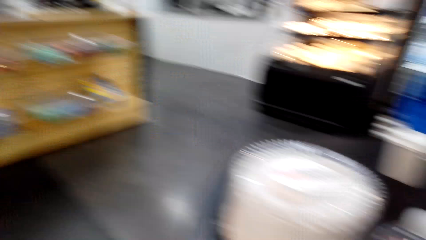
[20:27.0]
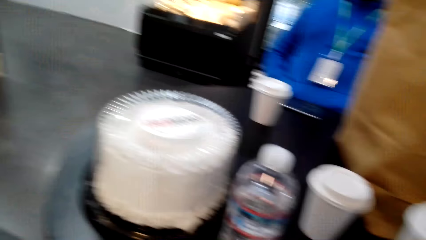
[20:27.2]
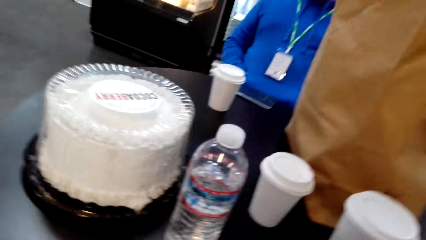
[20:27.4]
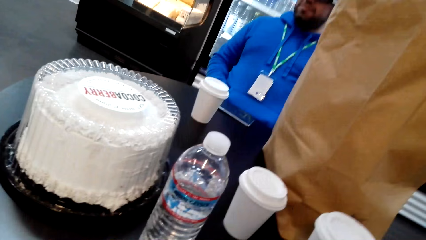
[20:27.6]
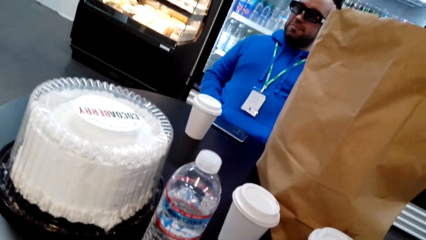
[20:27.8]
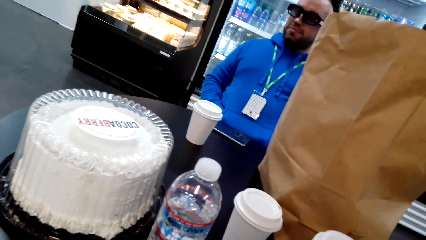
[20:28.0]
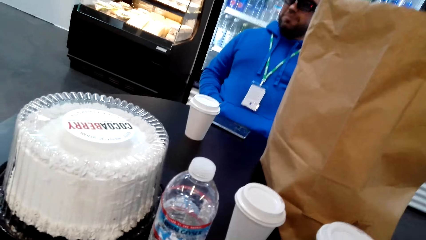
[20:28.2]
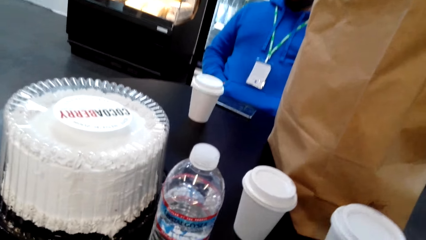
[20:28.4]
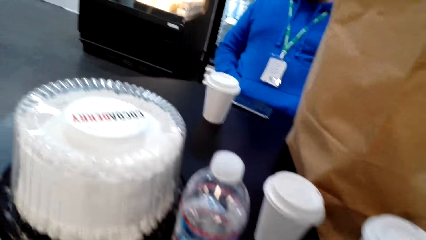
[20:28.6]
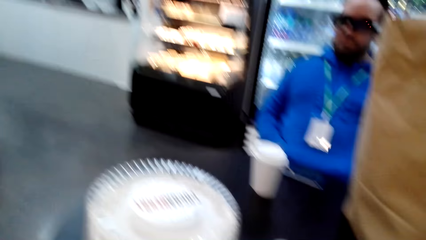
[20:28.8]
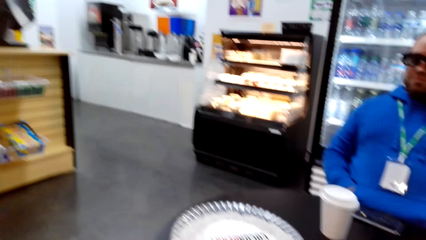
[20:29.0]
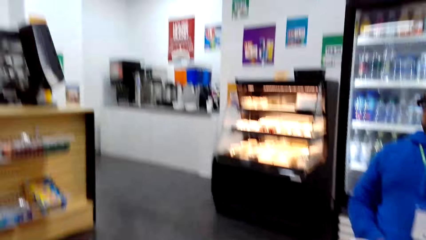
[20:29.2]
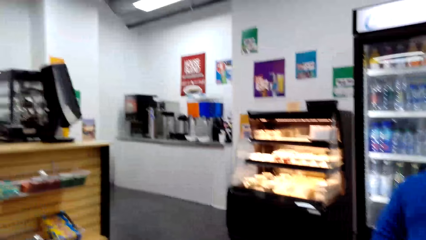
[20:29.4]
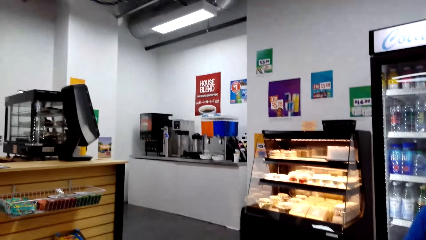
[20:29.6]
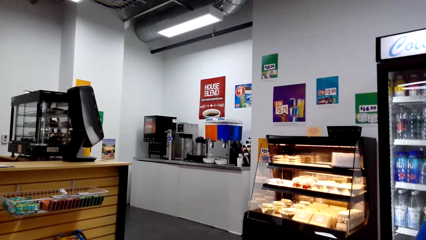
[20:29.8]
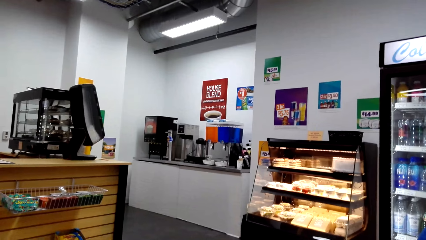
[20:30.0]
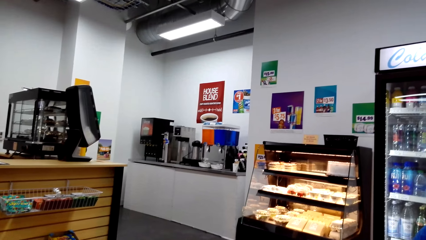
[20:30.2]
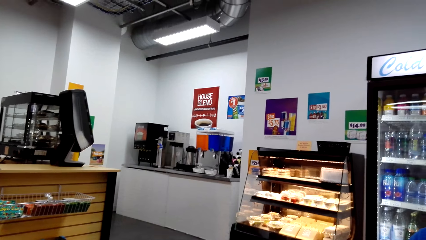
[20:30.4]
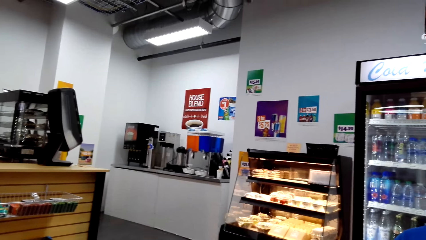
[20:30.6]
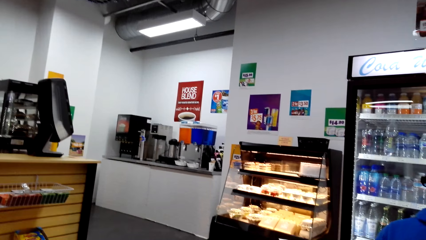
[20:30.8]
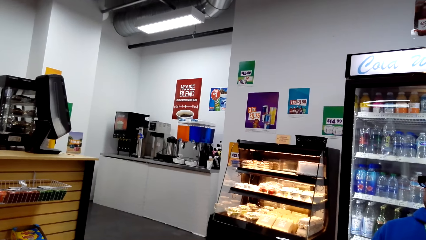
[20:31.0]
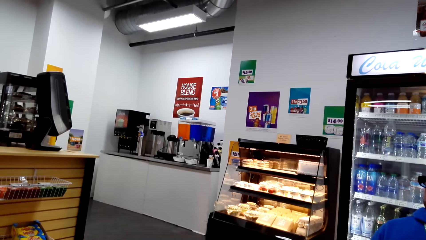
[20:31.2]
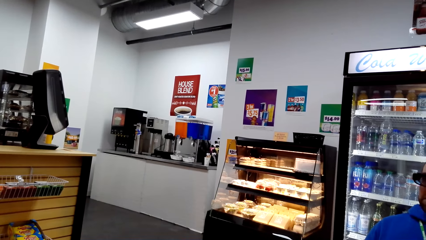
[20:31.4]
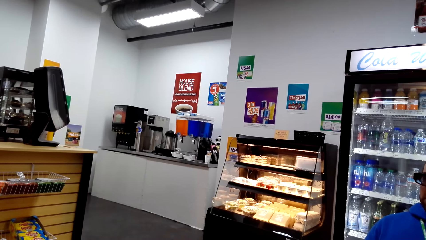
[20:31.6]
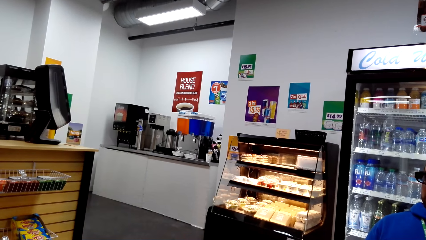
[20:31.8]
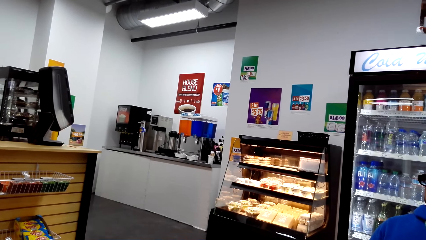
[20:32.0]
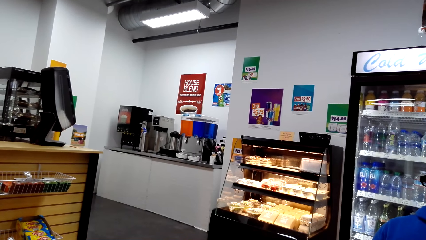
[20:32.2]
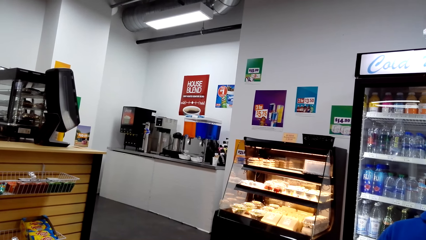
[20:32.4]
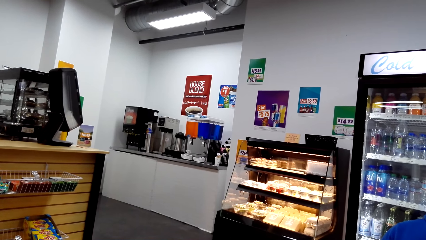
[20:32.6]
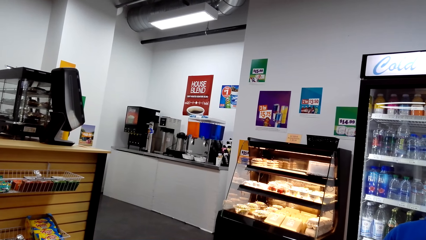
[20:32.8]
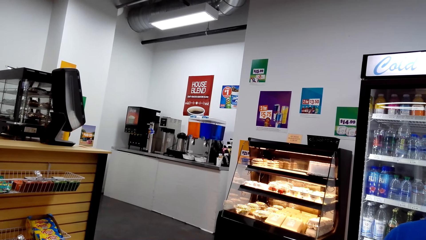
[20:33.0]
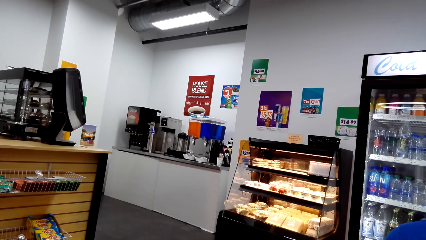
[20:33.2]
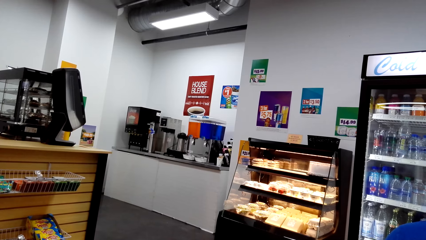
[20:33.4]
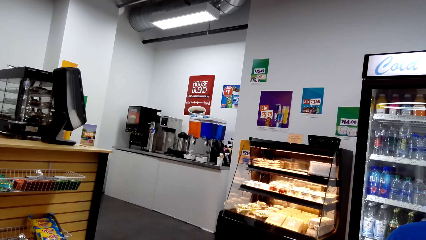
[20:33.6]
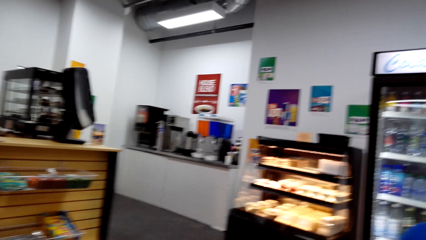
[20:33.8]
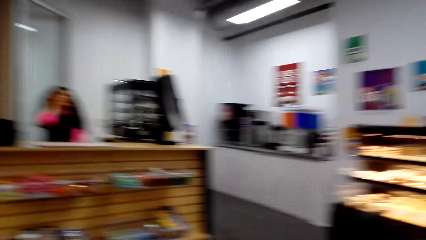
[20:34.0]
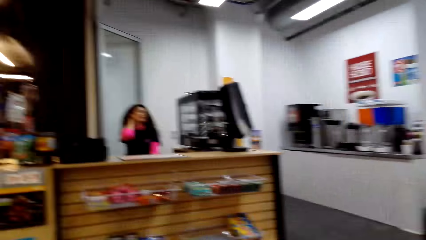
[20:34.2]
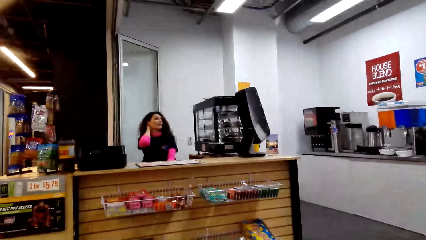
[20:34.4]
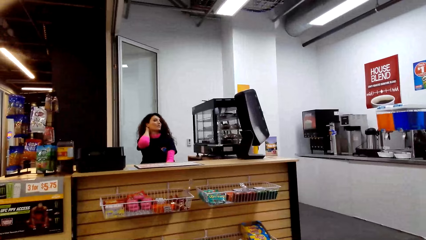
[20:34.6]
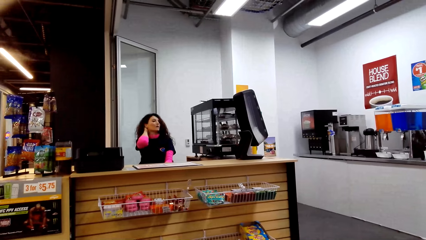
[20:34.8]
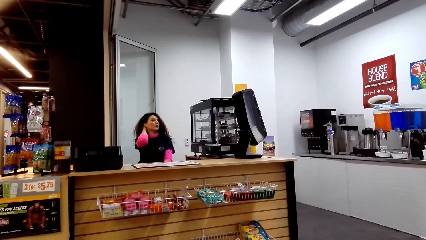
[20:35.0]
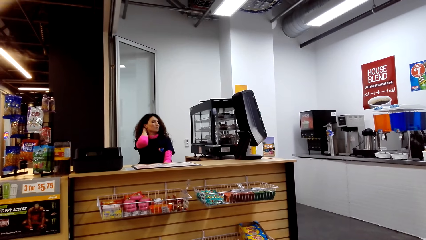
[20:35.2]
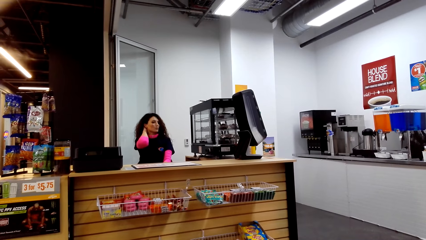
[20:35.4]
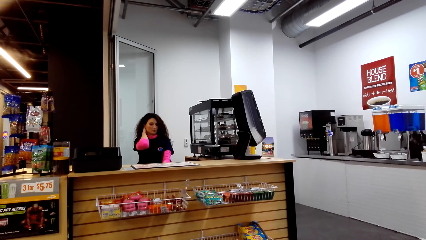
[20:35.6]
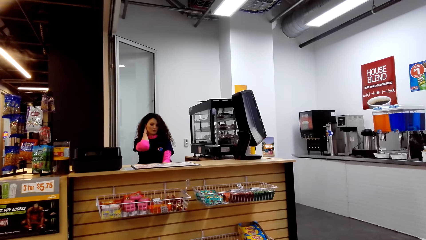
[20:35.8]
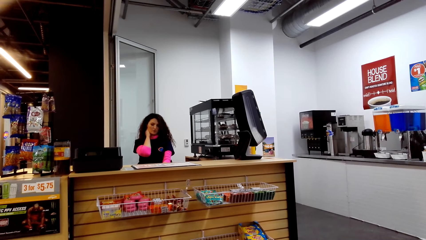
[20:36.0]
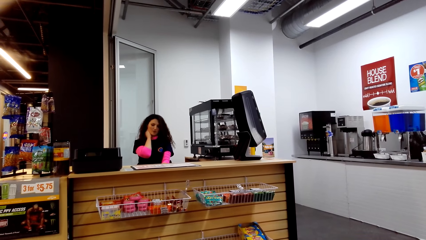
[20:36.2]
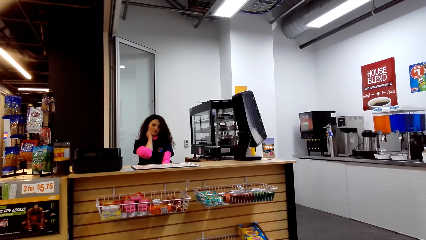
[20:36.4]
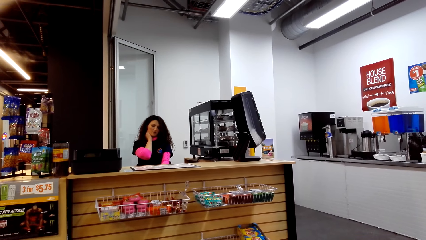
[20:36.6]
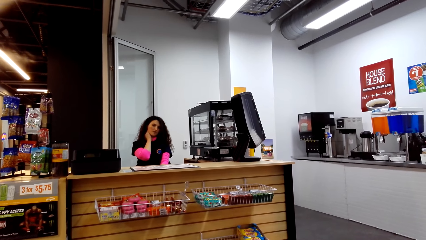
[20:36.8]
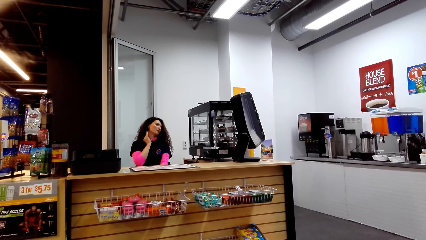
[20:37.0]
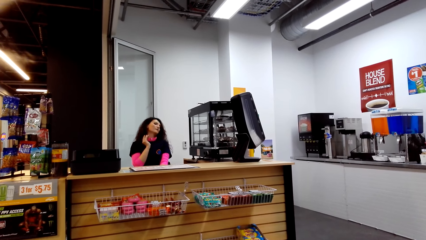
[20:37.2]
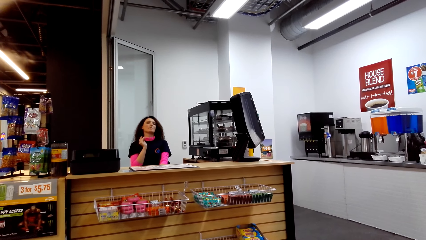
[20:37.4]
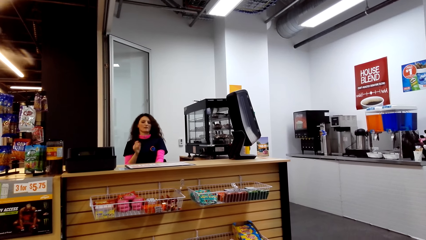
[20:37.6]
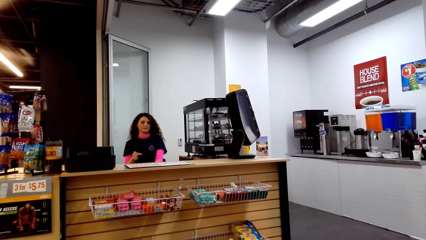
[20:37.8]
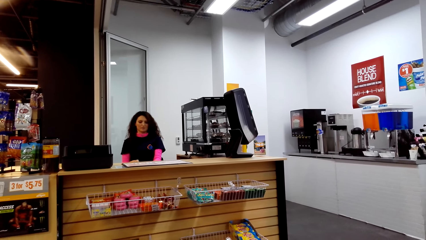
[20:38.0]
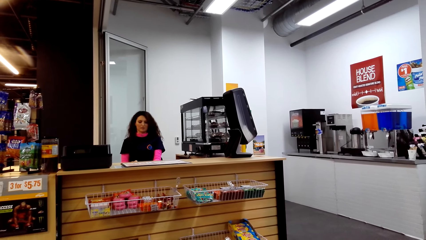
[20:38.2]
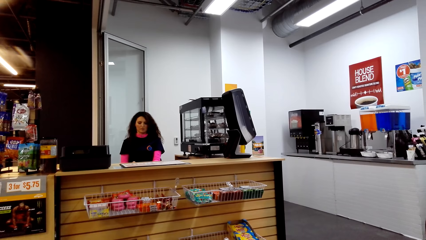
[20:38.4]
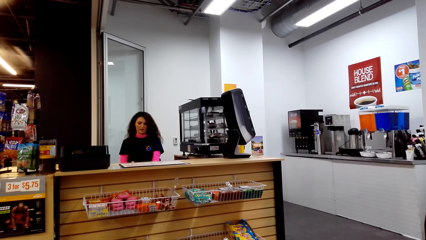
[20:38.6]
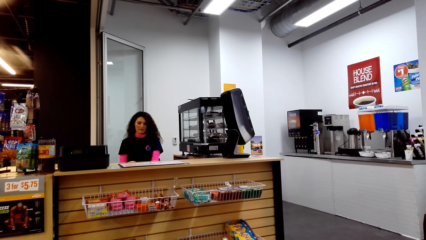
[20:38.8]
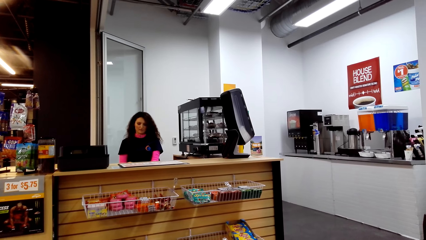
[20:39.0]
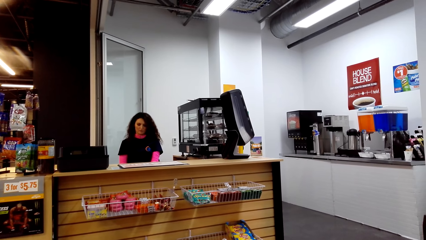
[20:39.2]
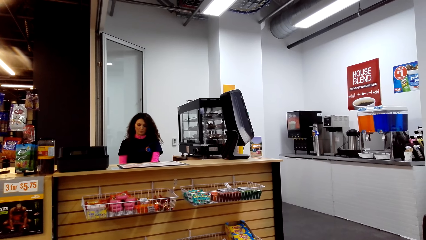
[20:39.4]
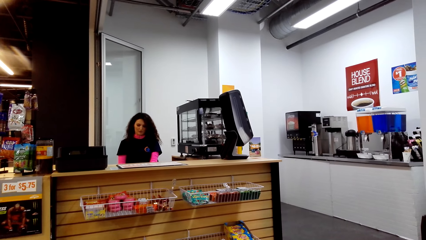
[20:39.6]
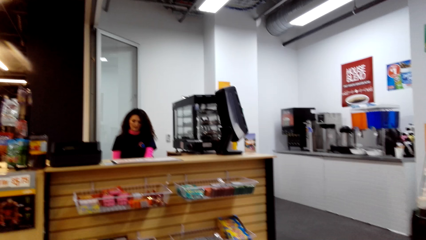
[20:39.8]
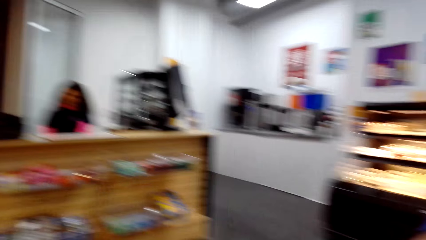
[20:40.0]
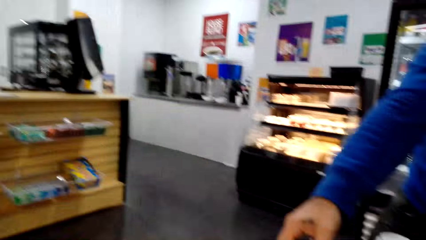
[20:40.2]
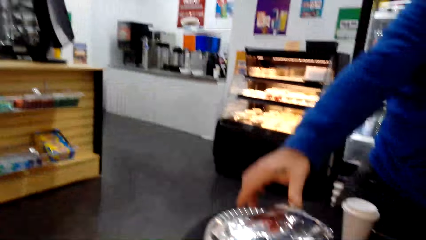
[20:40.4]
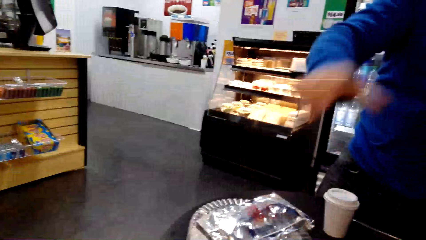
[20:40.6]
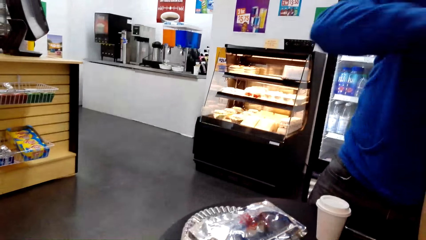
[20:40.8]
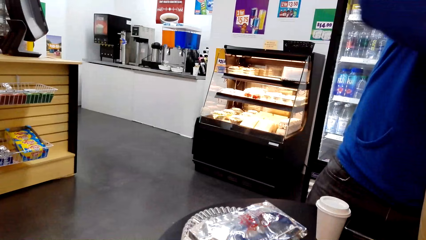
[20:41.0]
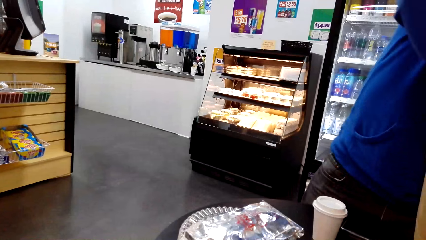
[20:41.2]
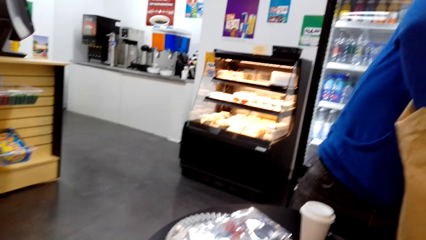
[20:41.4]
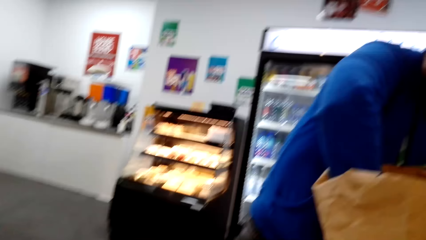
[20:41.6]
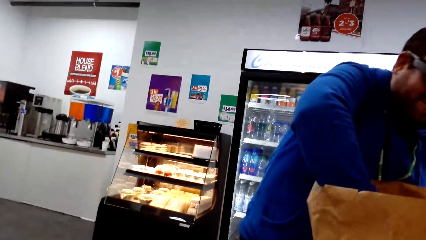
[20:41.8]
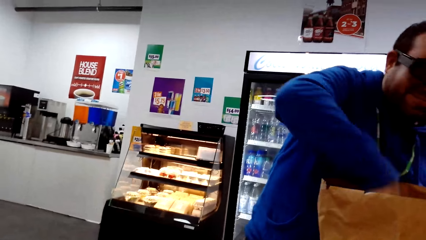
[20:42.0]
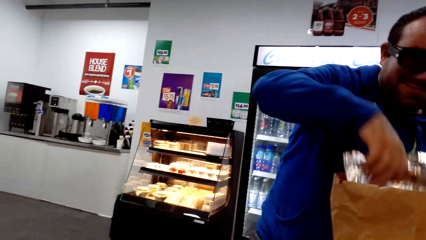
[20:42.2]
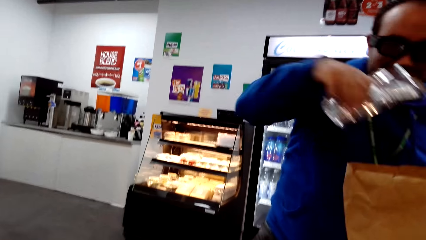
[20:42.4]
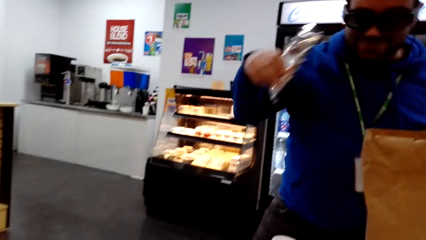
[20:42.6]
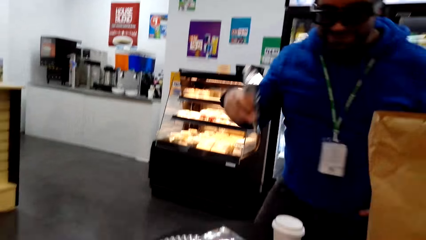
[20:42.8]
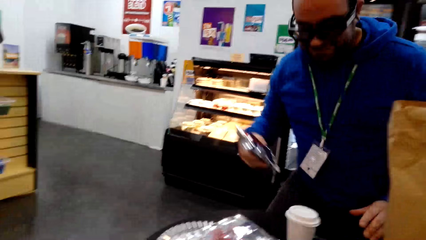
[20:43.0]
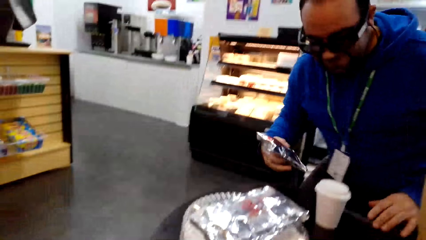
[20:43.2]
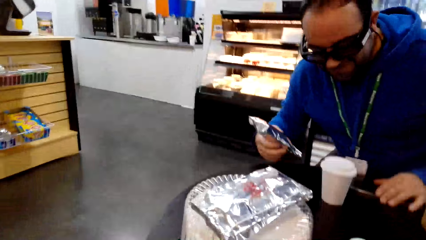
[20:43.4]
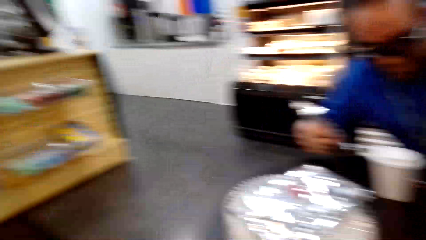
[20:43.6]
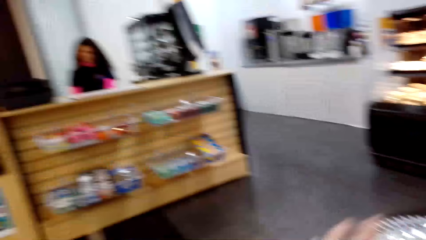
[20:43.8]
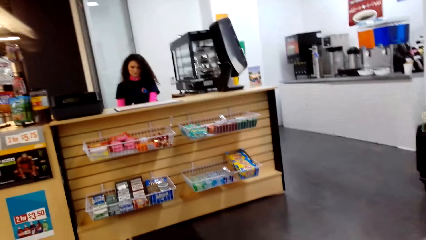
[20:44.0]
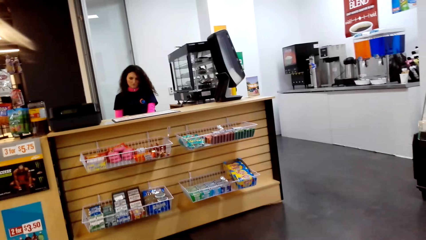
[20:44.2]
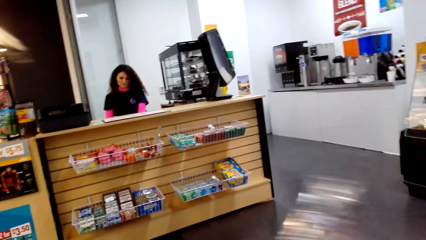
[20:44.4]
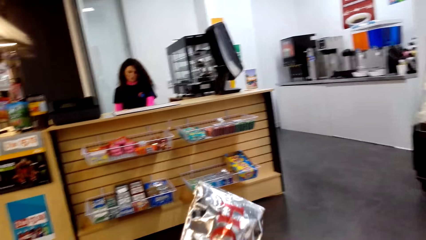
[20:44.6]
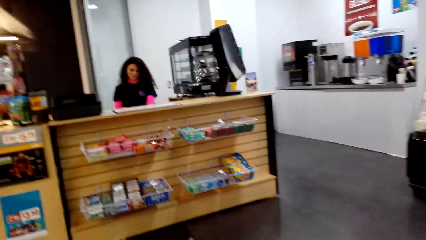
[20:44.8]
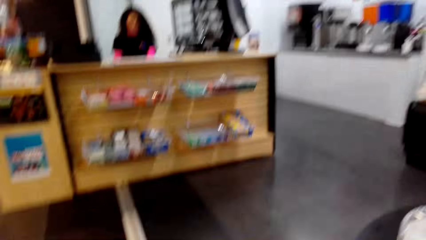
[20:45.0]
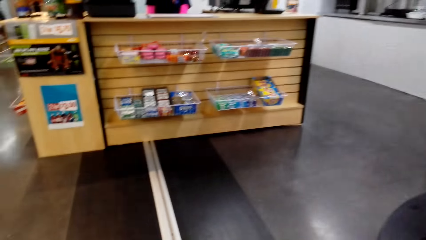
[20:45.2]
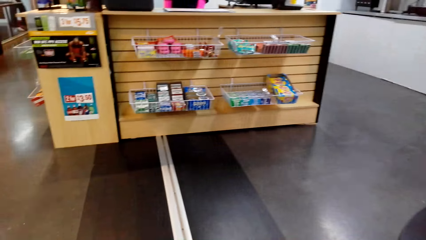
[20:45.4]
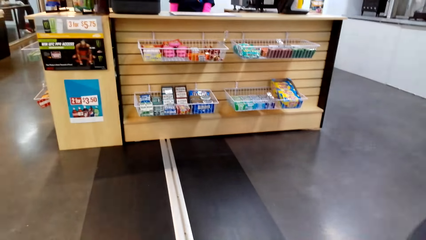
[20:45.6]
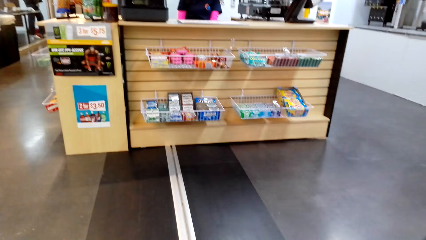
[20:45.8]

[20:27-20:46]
A lady holds her neck. The lady moves her hand away from the neck. A man puts something on the table. The man removes something from the paper bag and sits down. The camera wearer holds something.
